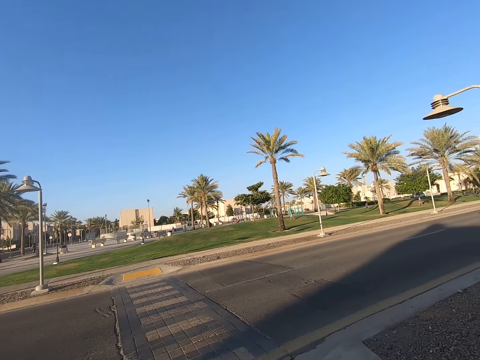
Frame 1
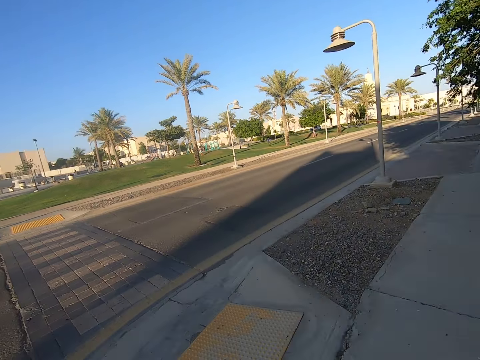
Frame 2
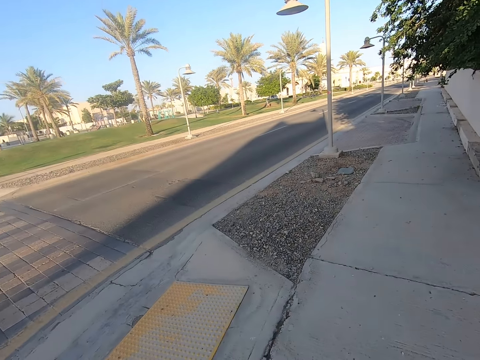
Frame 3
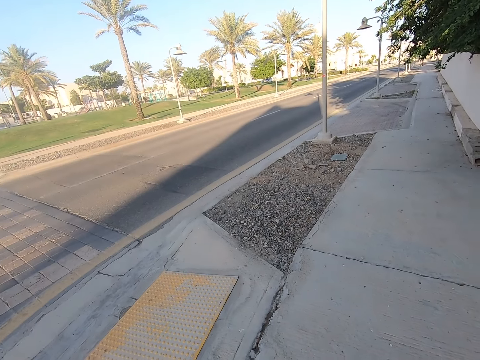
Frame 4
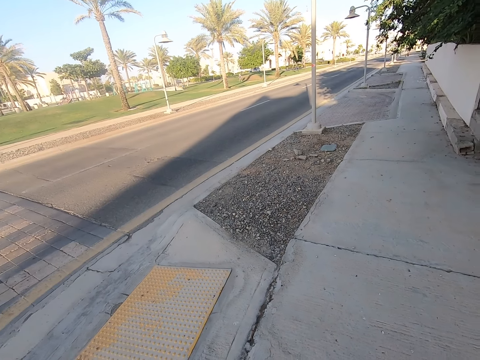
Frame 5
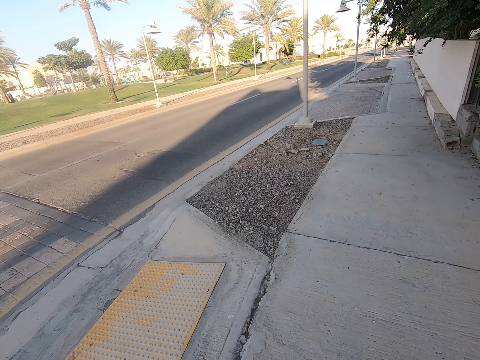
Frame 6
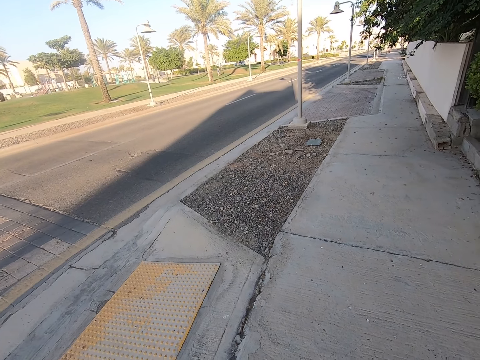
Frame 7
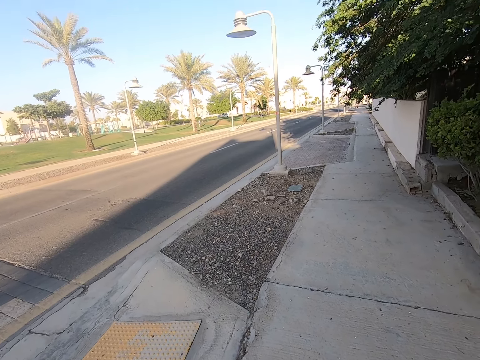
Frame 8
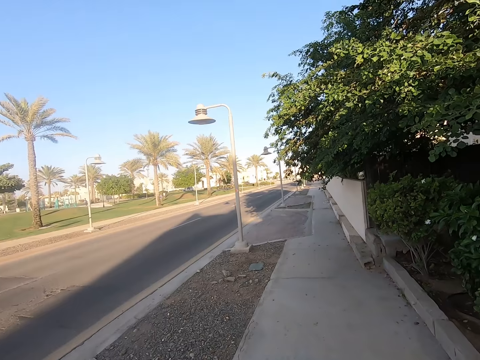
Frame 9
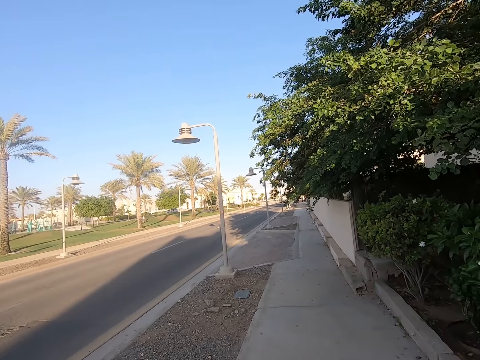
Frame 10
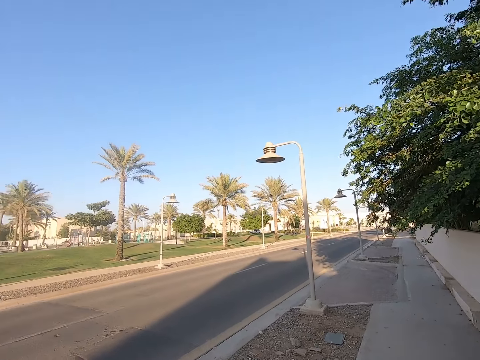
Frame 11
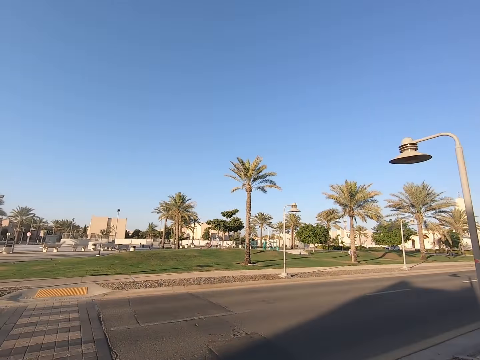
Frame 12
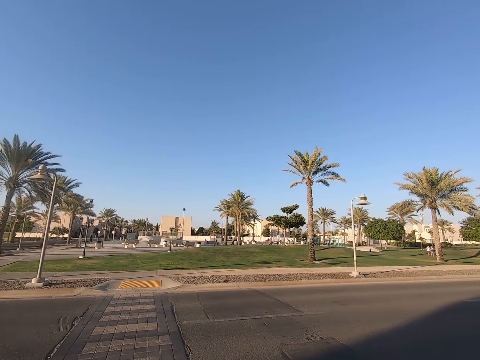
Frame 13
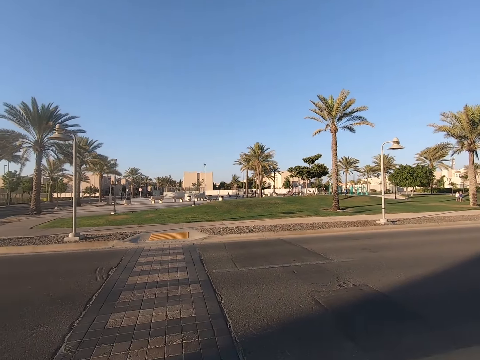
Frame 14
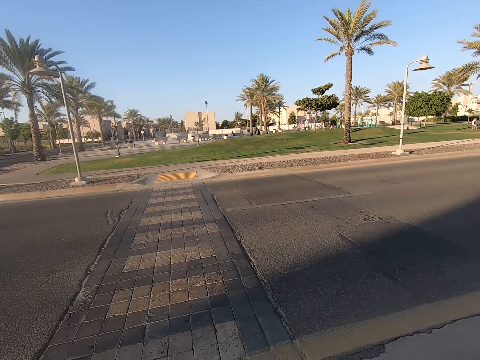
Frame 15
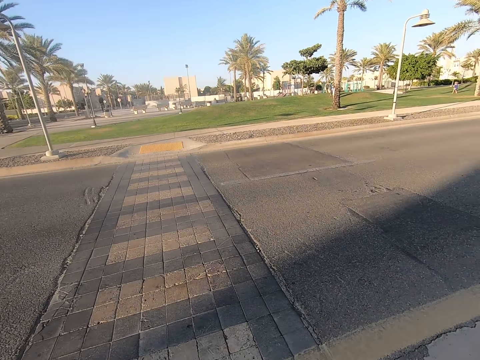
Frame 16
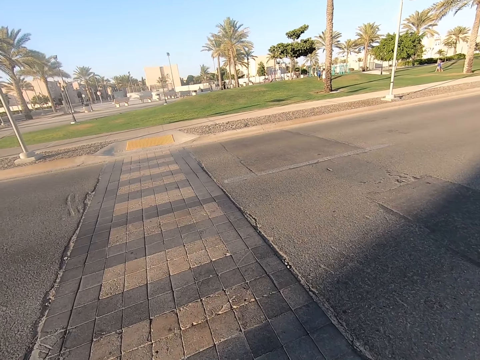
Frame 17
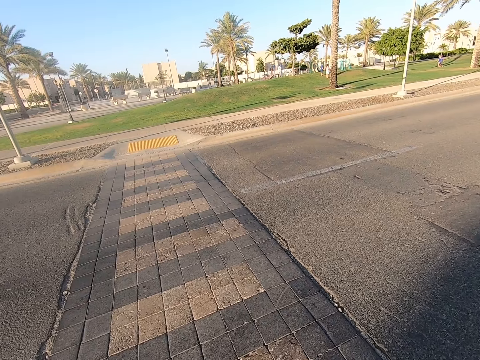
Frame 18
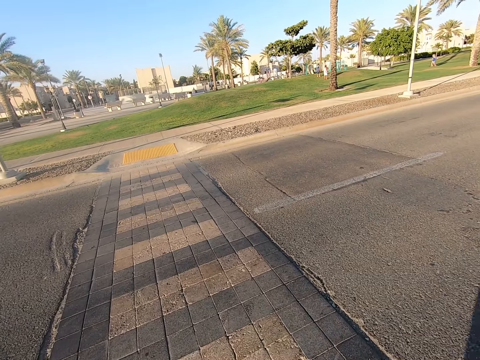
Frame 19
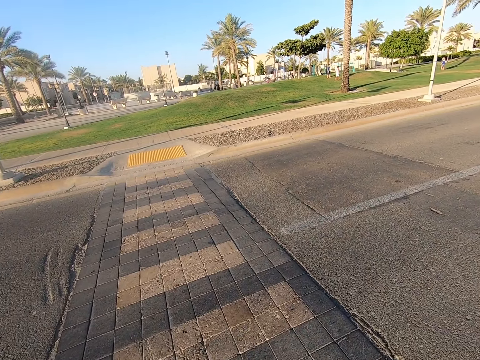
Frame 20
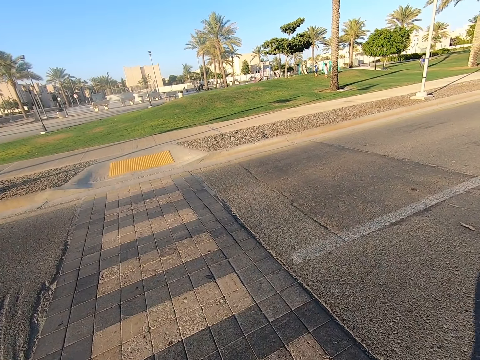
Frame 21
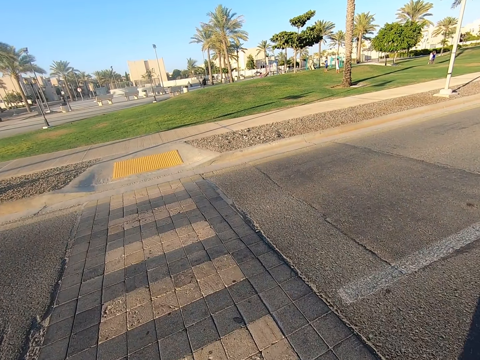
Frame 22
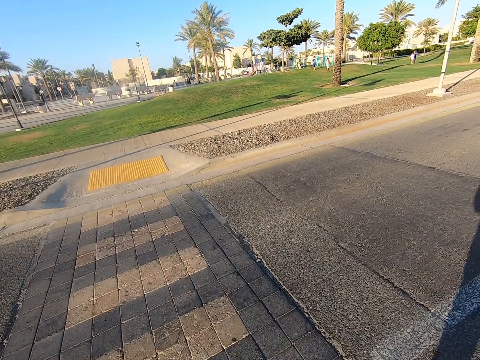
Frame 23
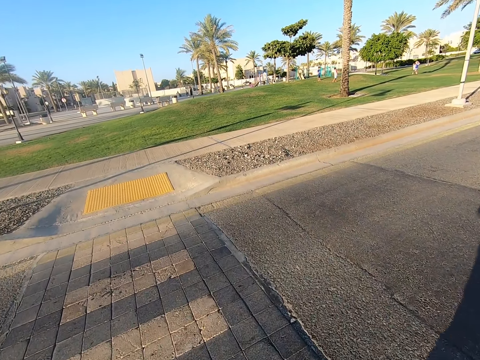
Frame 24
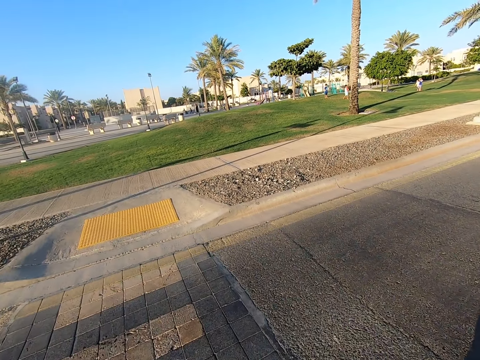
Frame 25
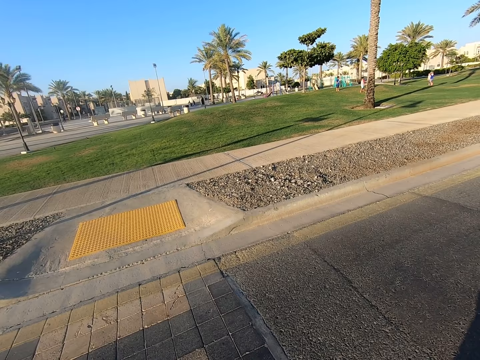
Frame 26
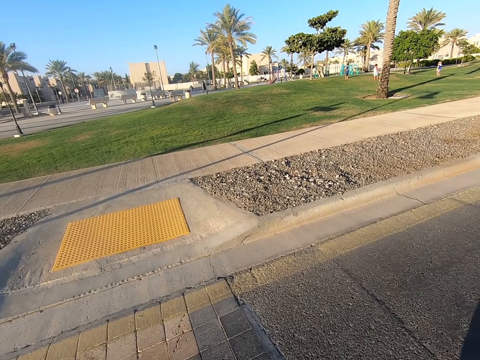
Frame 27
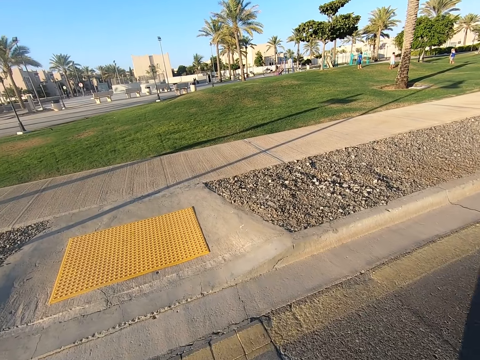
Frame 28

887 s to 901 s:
The camera wearer walks on the tarmac road. They cross the road towards the sidewalk.
